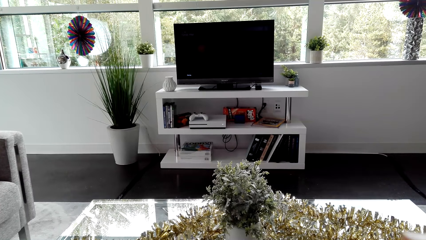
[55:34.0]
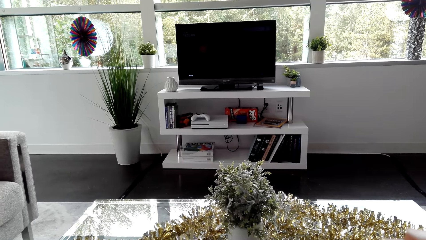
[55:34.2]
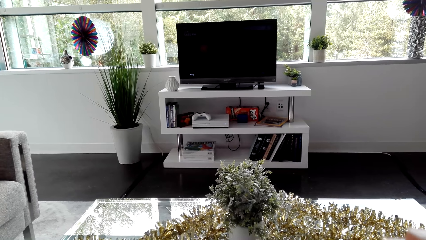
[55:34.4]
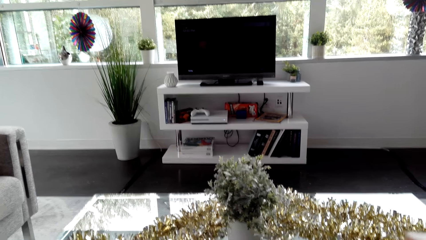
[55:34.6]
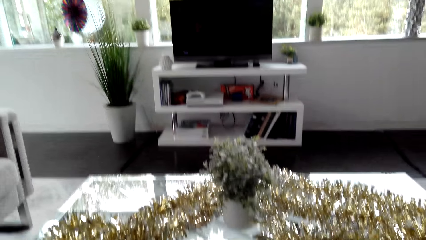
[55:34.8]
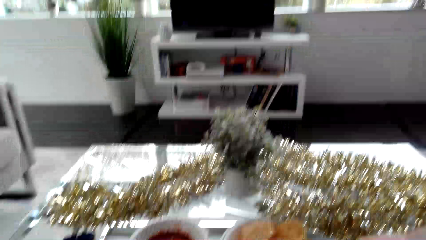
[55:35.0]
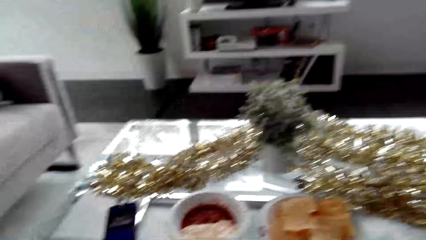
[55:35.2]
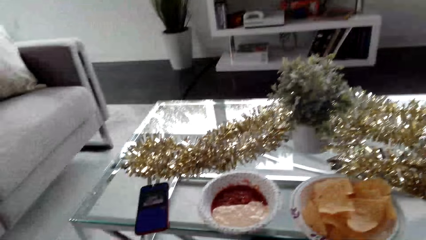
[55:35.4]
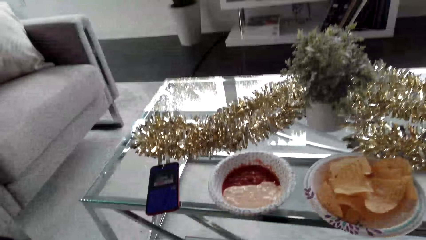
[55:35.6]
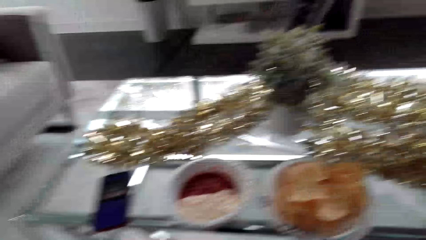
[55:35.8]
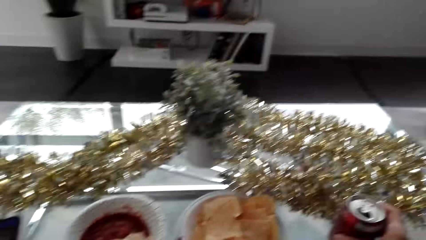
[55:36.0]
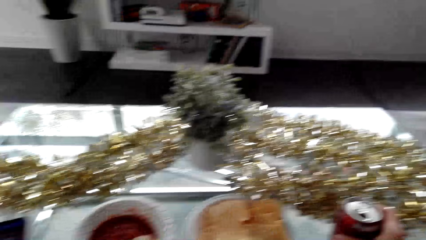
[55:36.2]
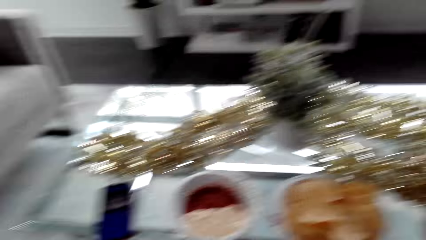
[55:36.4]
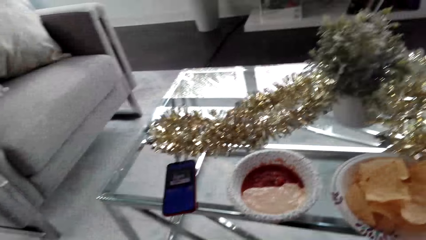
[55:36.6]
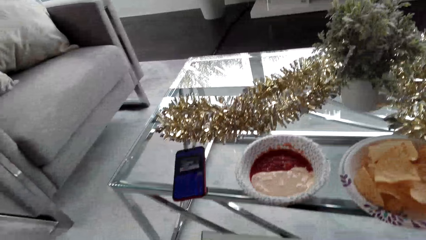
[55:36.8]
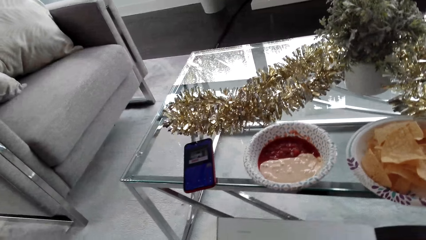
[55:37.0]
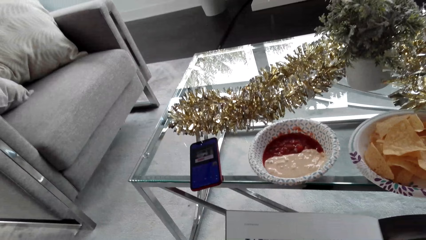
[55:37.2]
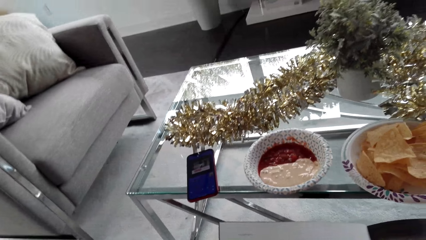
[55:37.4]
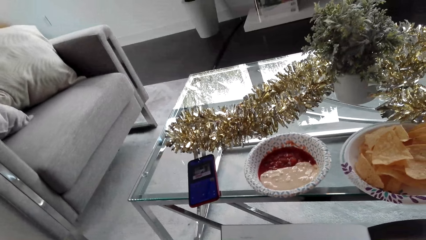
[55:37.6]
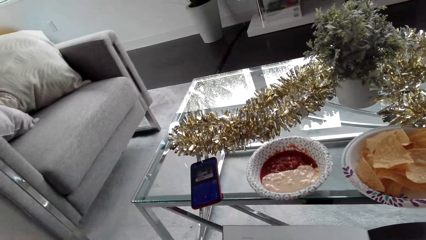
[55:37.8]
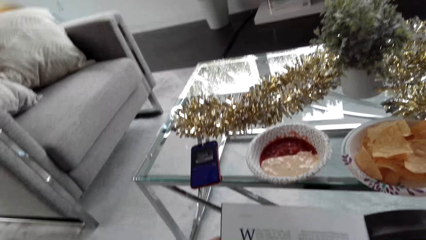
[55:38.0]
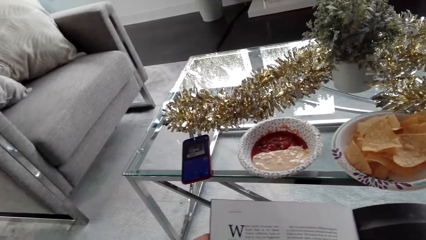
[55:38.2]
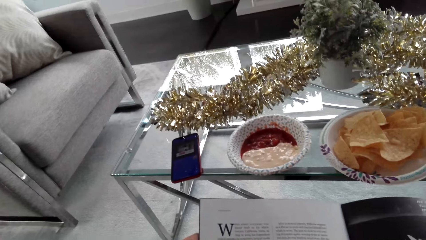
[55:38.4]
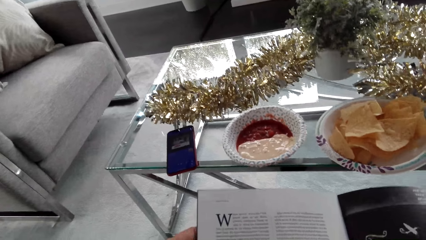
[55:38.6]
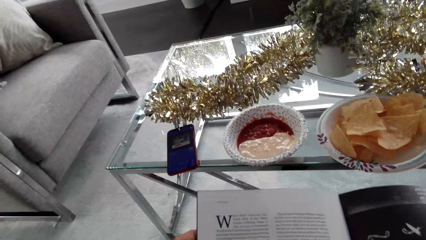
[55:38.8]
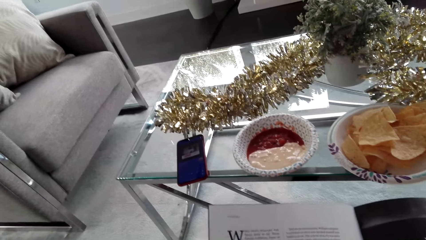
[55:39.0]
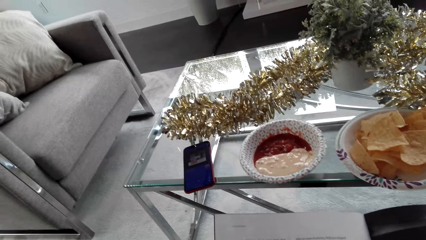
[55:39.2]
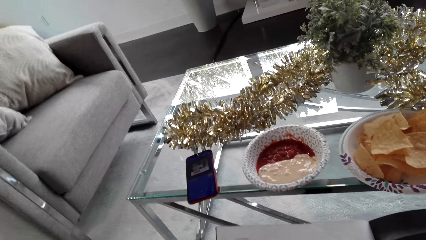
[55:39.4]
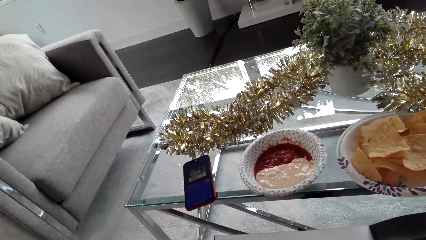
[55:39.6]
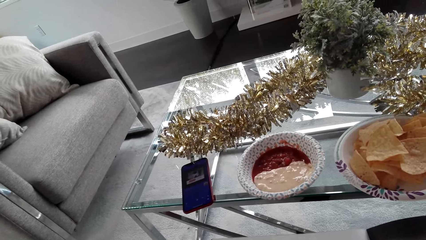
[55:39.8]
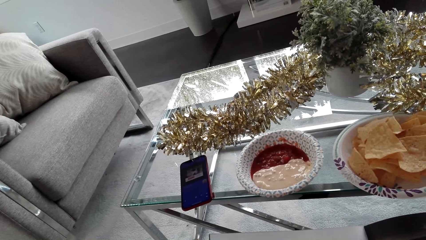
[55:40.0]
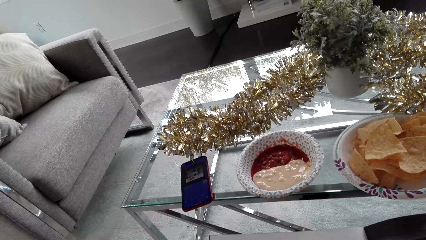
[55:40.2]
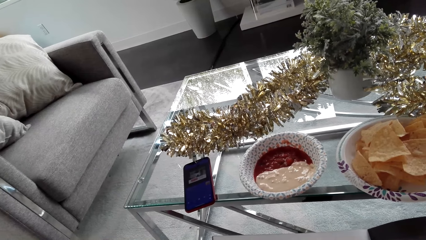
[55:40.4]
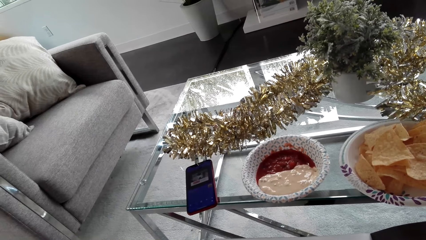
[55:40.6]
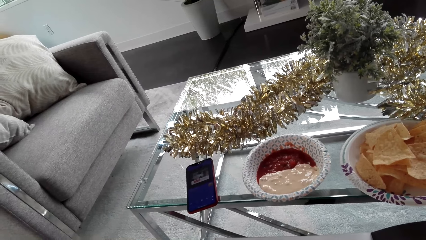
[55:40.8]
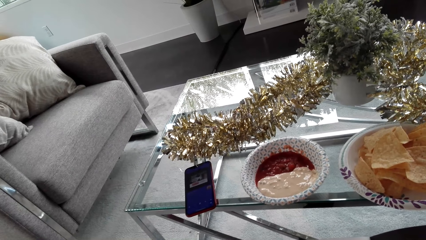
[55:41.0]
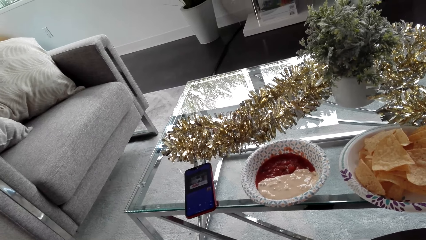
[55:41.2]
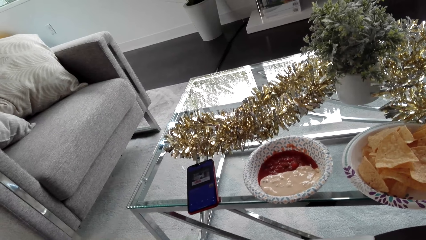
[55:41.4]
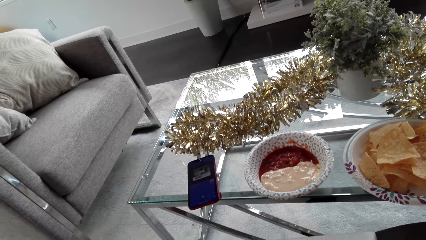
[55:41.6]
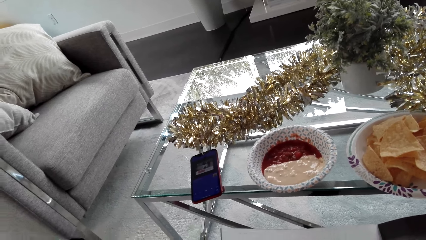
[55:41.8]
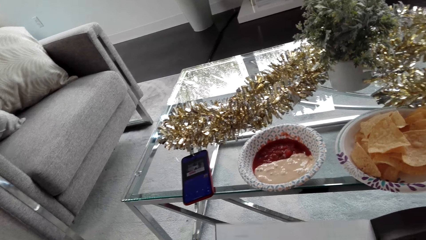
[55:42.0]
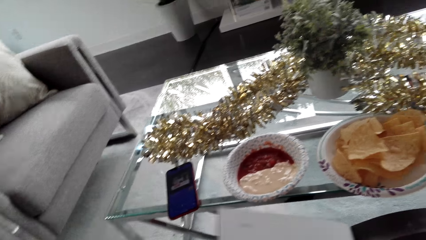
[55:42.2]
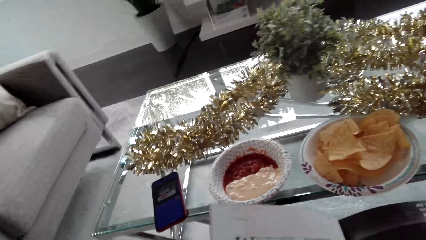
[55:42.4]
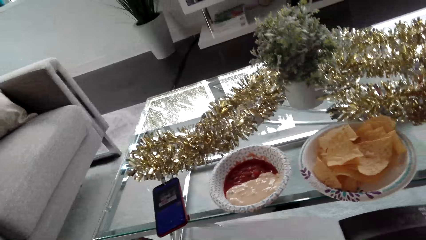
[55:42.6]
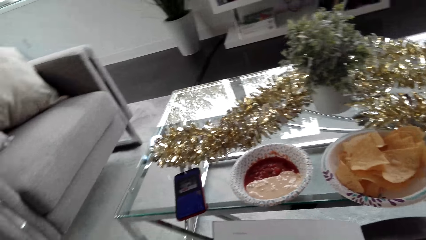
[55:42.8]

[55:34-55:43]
The camera wearer places a can on the table. They inspect a book.

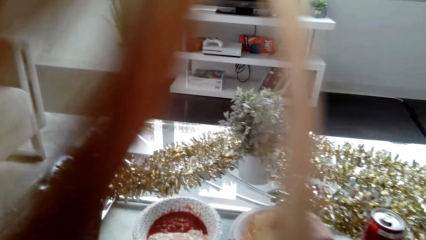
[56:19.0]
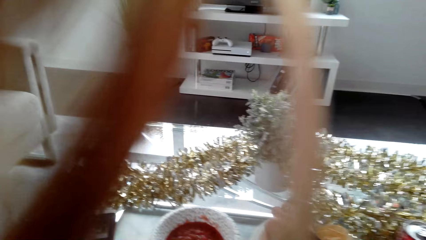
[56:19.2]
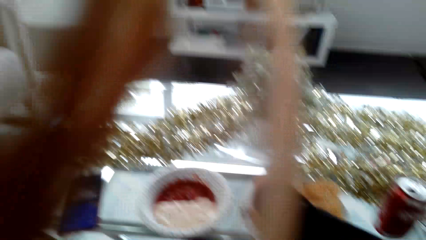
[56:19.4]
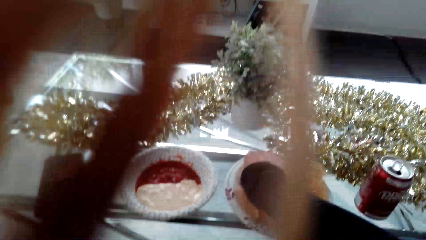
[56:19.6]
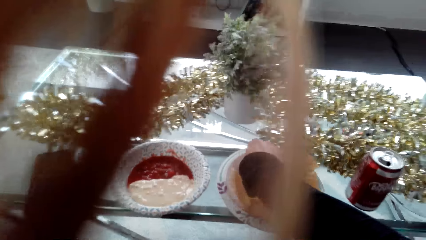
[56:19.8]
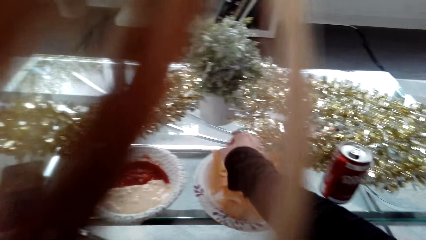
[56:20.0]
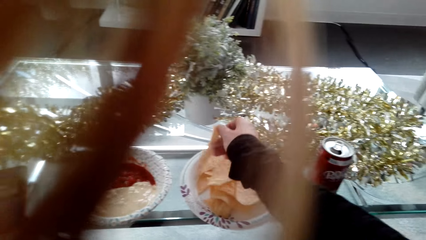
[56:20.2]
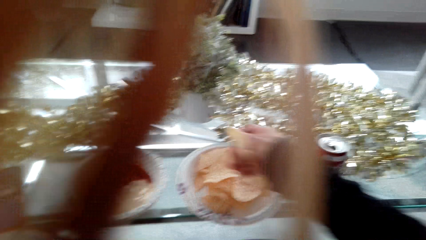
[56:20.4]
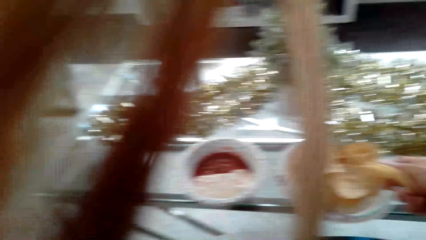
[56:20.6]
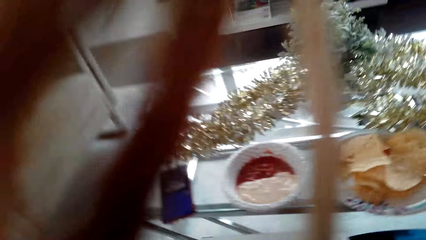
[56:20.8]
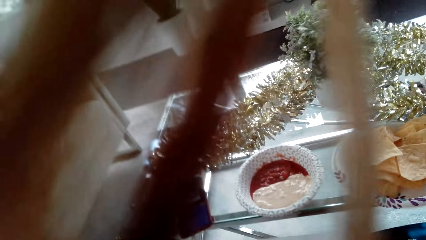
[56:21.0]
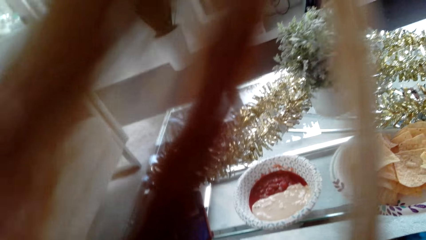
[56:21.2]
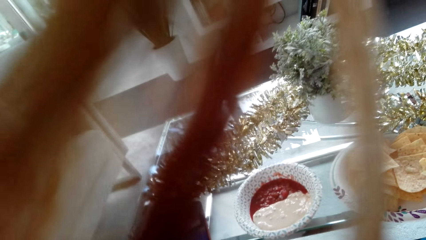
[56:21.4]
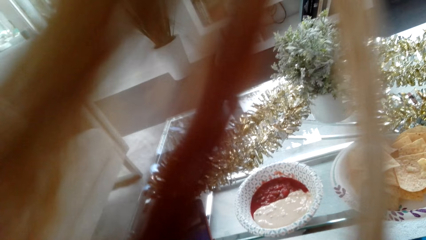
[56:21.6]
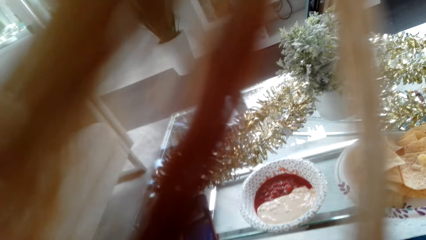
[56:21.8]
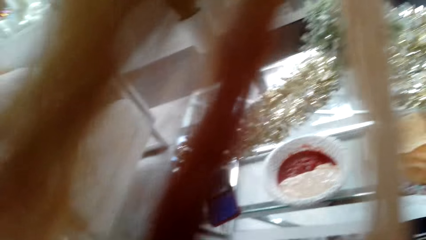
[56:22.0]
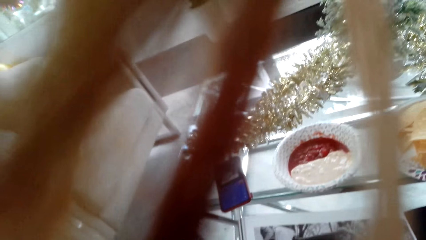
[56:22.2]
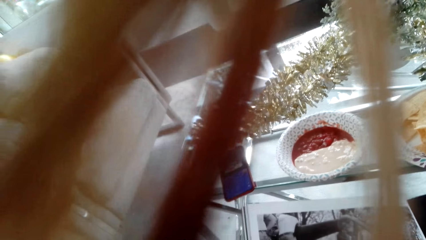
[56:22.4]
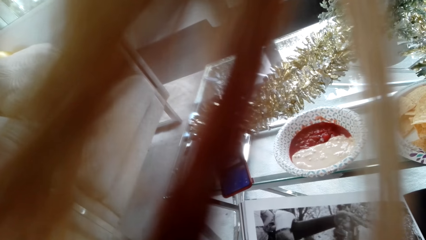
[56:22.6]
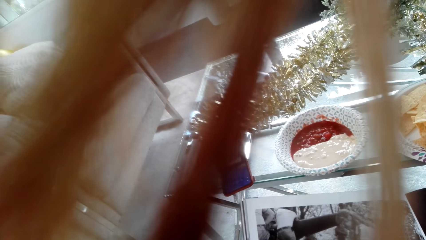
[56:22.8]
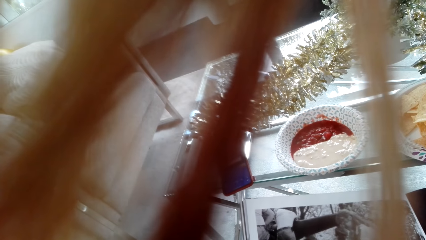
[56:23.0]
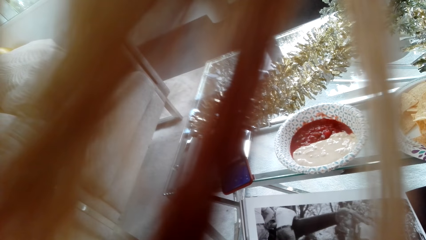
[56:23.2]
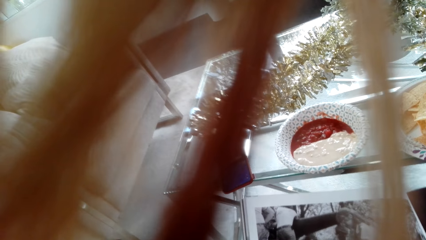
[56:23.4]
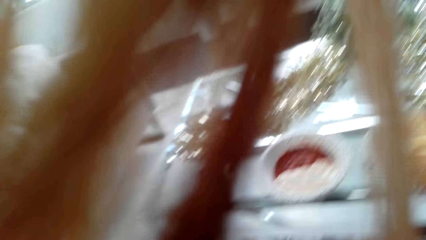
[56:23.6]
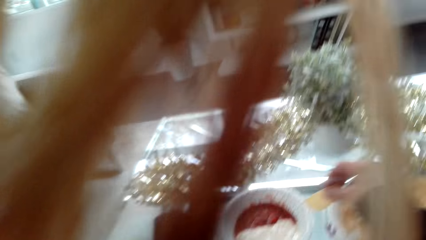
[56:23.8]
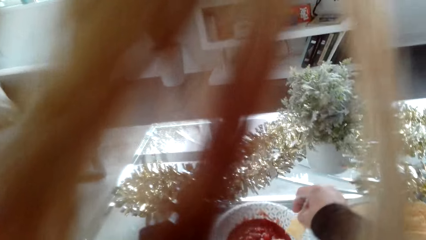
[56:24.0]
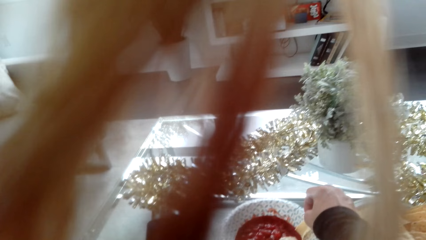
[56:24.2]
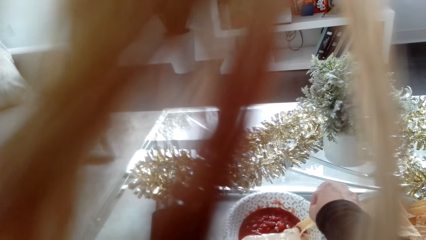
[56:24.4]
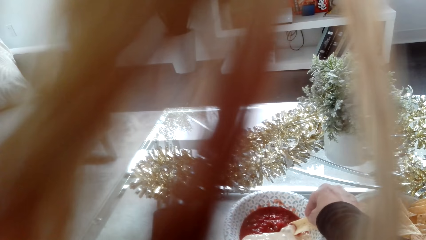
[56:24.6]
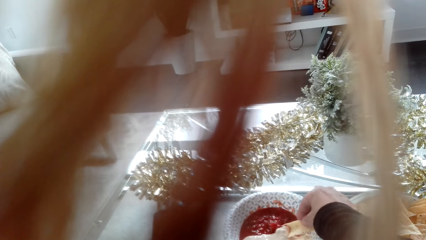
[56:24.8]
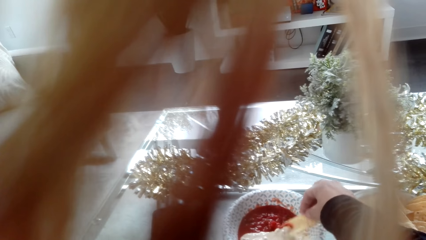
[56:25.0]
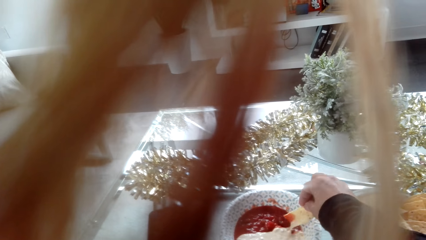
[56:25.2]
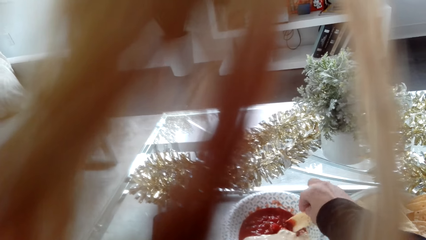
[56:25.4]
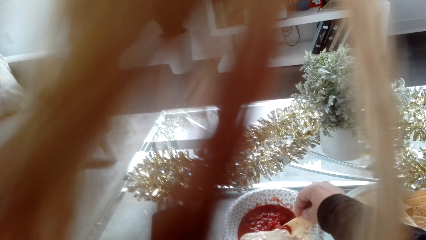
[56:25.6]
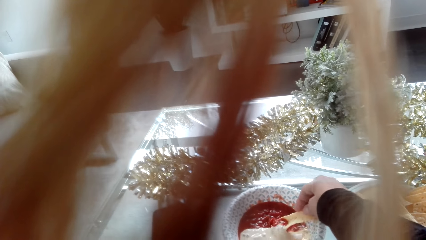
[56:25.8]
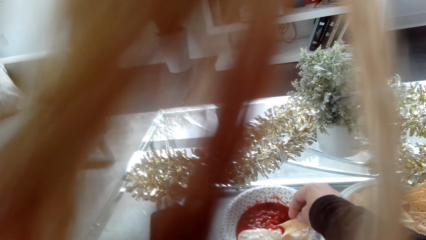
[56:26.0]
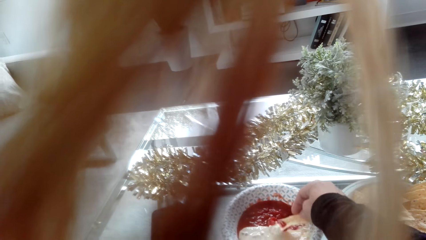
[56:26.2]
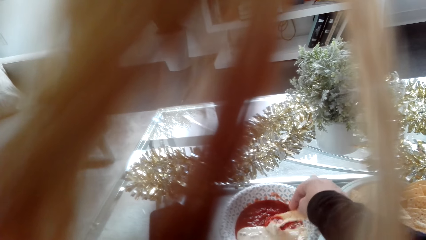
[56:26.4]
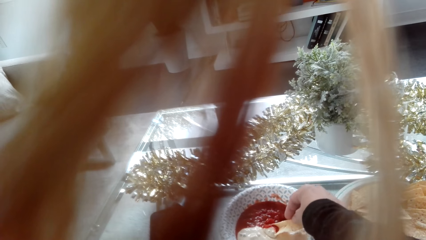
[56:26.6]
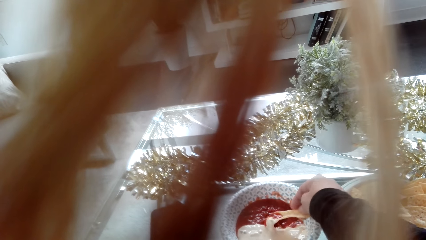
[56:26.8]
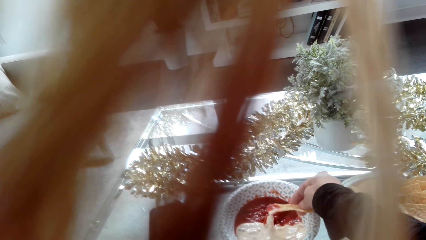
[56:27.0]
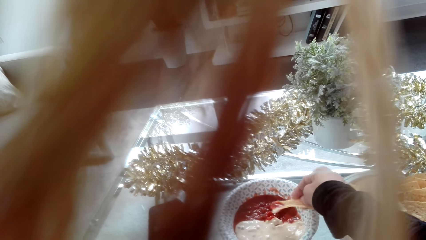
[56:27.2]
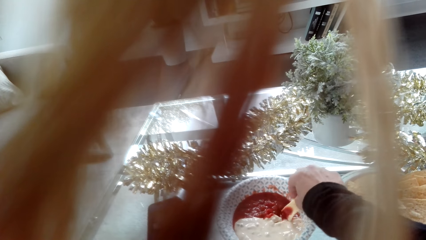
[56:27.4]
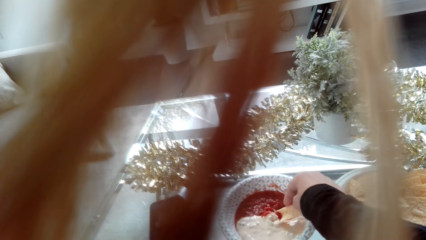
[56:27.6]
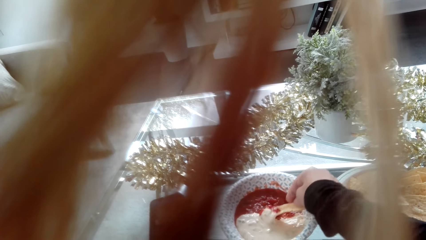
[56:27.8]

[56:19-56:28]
The camera wearer picks a nachos chip. They stare at the sauce. They dip the nachos in the sauce.
